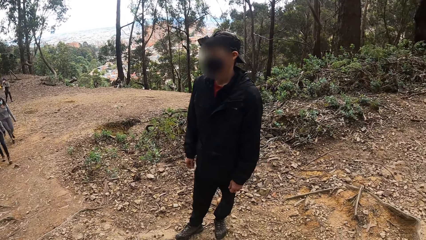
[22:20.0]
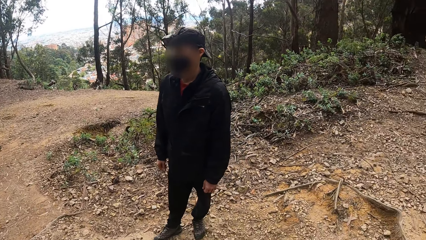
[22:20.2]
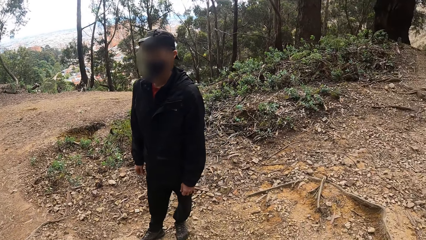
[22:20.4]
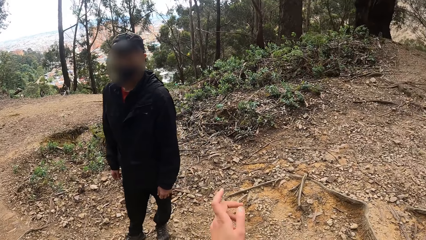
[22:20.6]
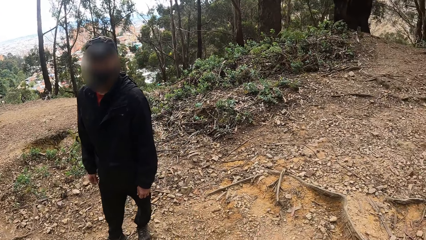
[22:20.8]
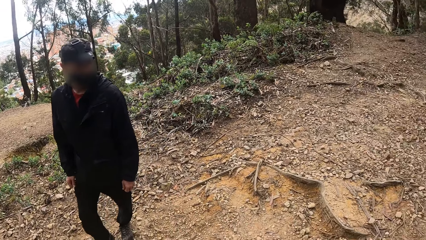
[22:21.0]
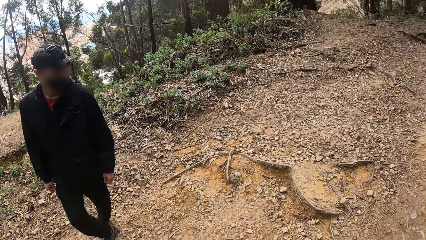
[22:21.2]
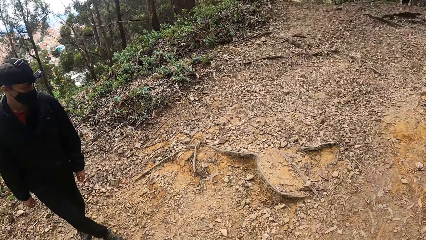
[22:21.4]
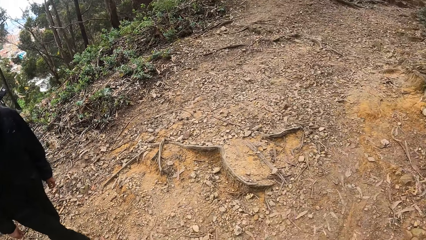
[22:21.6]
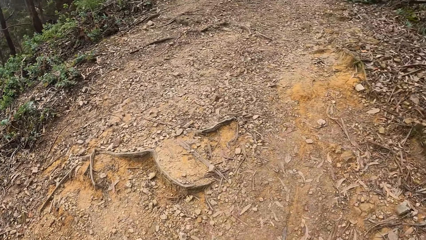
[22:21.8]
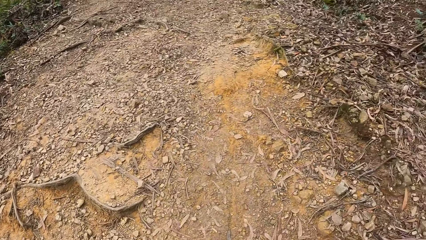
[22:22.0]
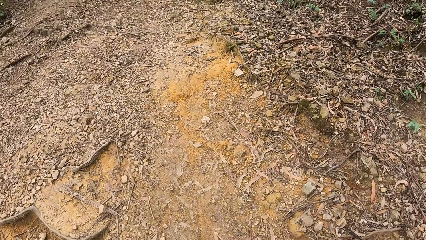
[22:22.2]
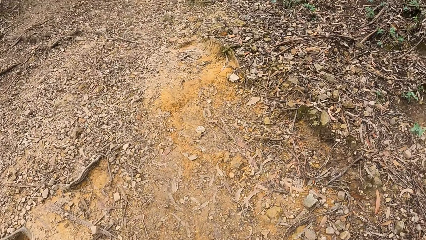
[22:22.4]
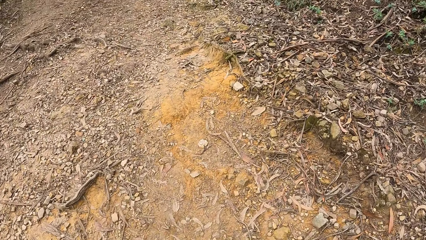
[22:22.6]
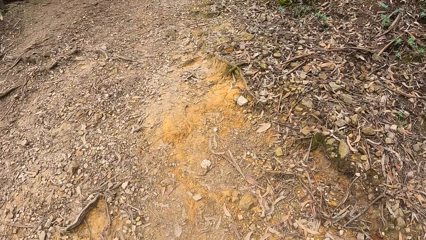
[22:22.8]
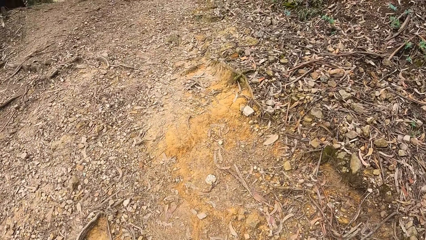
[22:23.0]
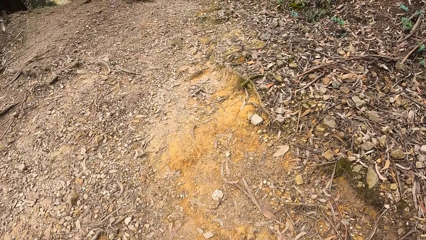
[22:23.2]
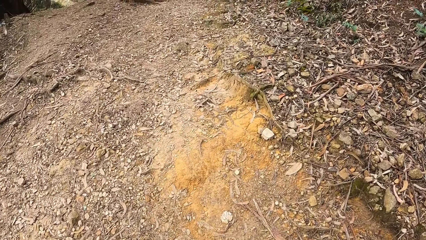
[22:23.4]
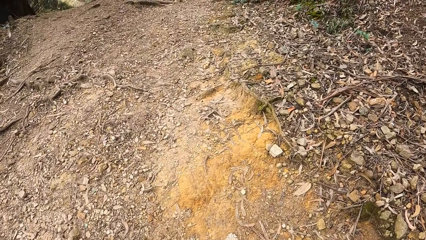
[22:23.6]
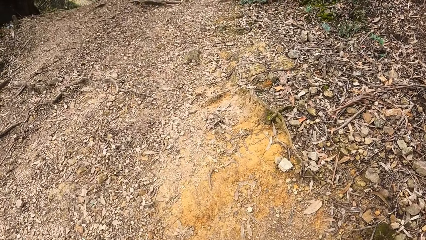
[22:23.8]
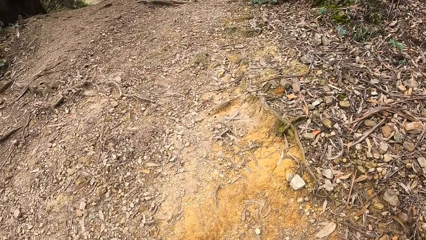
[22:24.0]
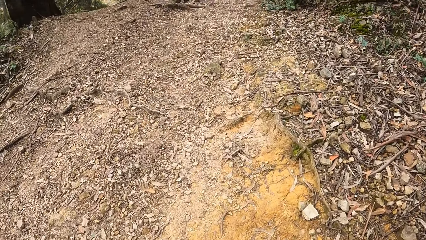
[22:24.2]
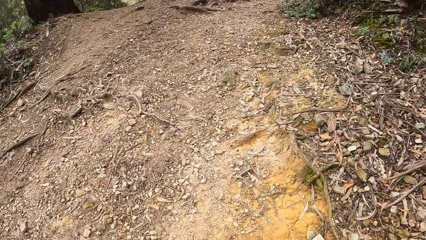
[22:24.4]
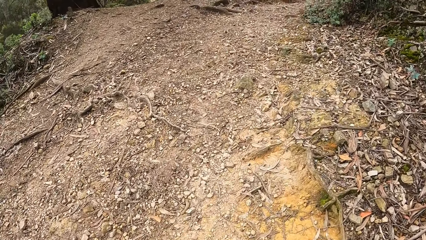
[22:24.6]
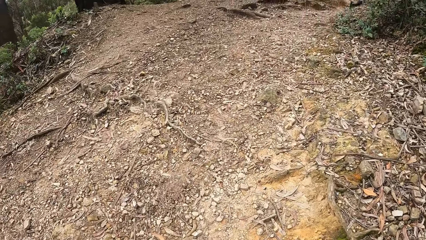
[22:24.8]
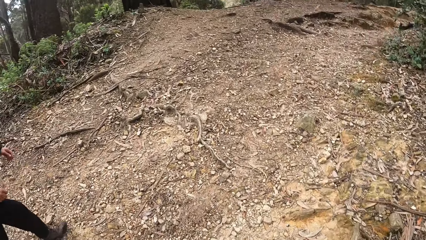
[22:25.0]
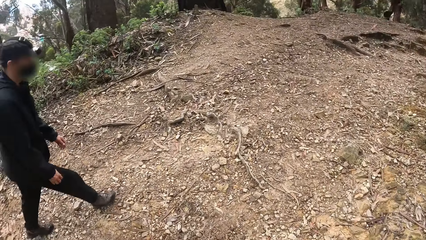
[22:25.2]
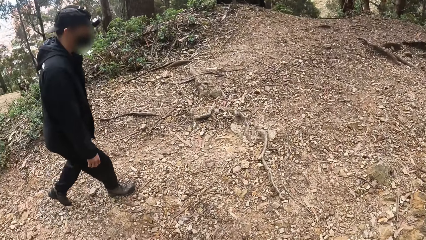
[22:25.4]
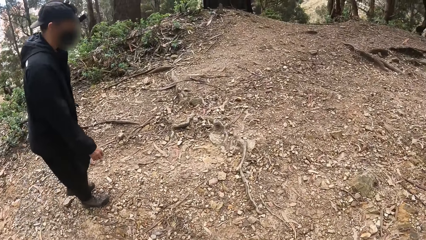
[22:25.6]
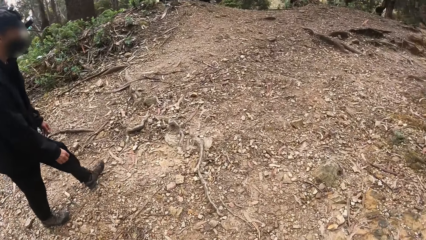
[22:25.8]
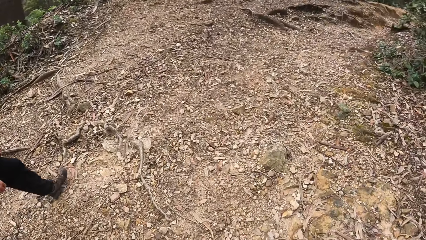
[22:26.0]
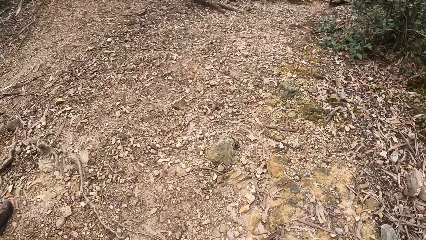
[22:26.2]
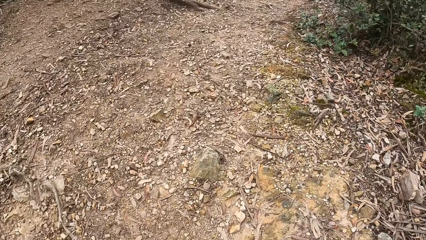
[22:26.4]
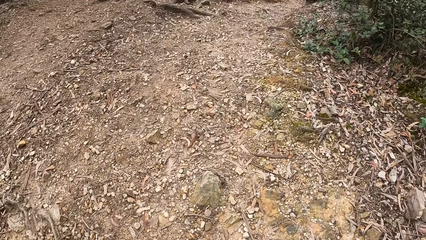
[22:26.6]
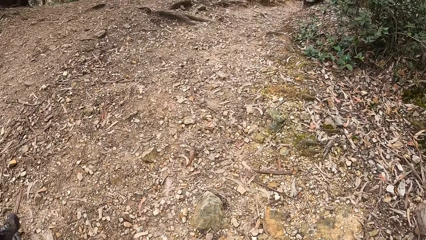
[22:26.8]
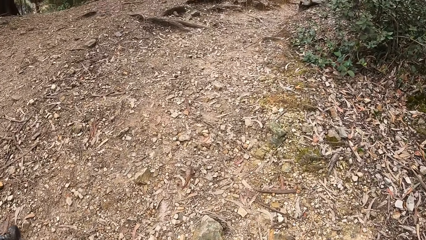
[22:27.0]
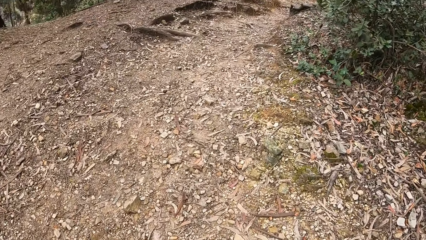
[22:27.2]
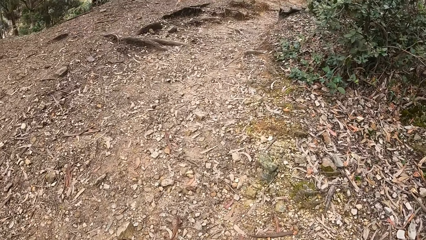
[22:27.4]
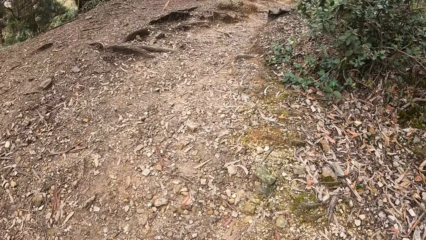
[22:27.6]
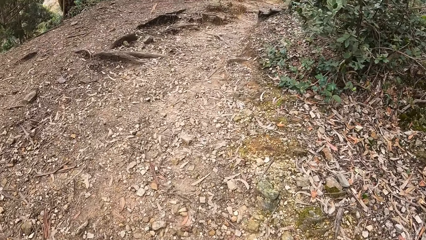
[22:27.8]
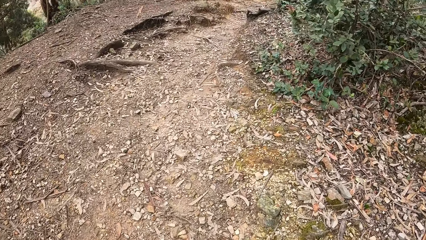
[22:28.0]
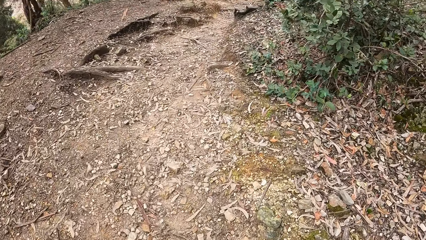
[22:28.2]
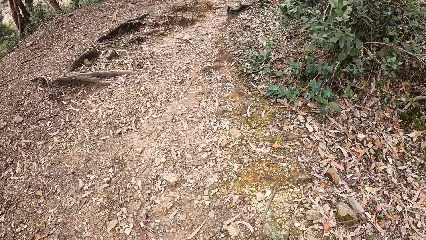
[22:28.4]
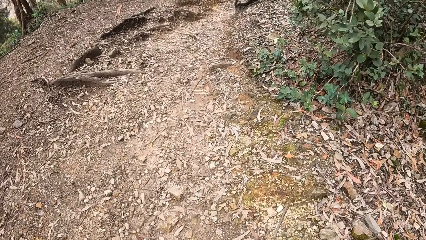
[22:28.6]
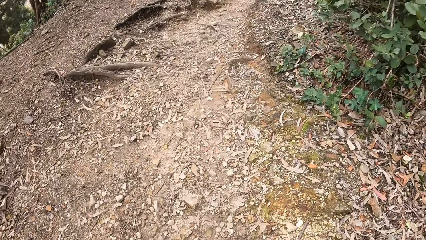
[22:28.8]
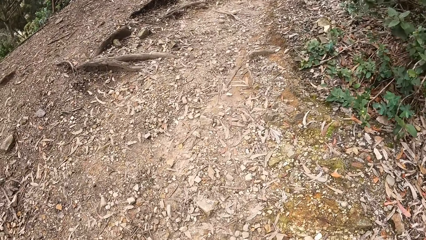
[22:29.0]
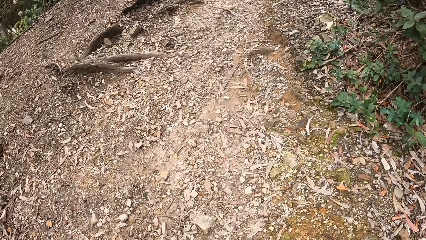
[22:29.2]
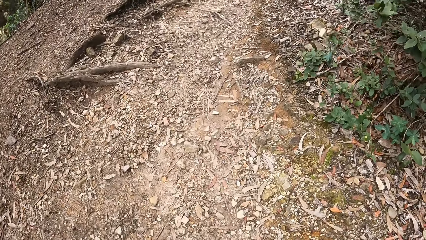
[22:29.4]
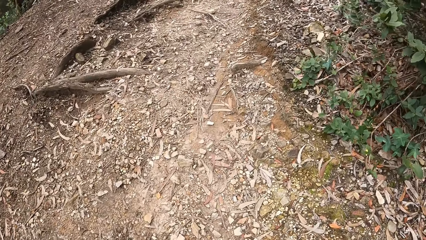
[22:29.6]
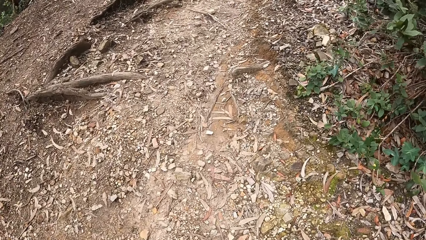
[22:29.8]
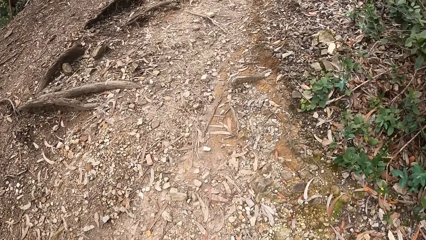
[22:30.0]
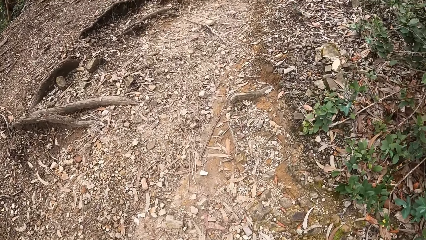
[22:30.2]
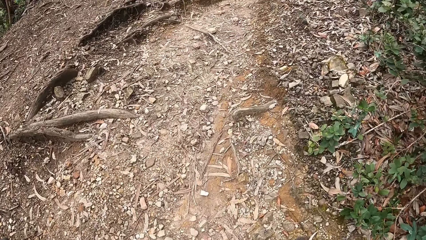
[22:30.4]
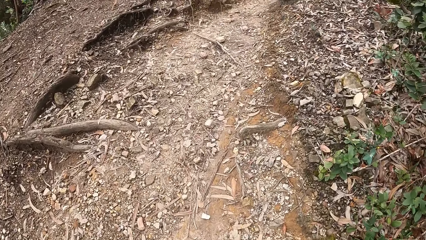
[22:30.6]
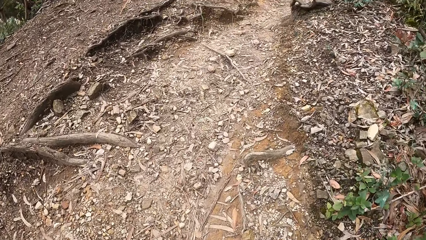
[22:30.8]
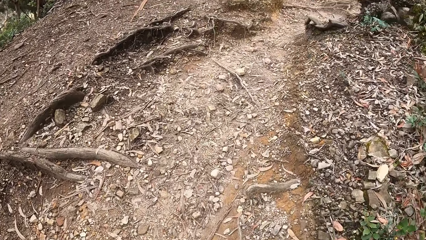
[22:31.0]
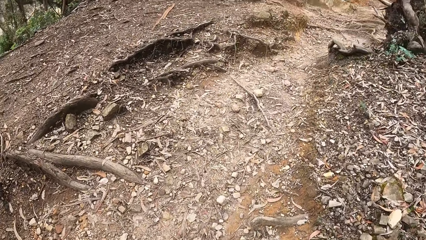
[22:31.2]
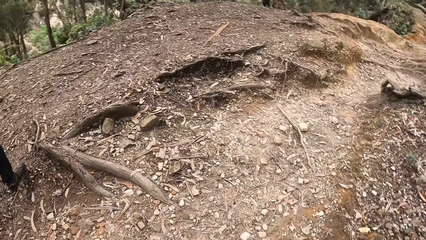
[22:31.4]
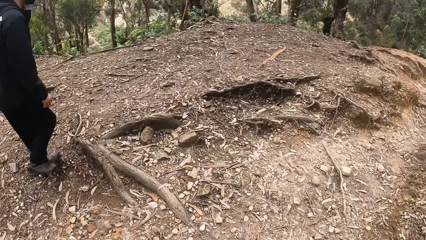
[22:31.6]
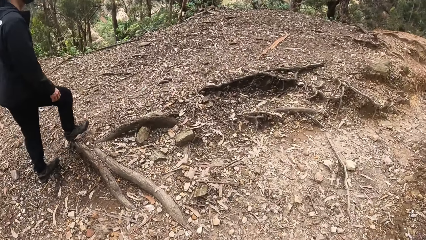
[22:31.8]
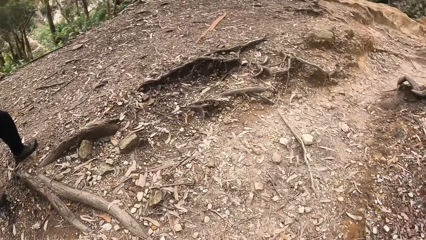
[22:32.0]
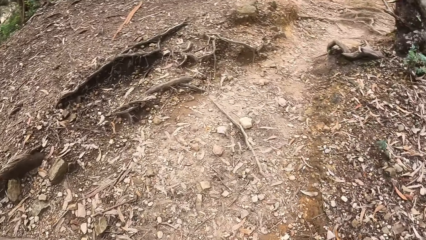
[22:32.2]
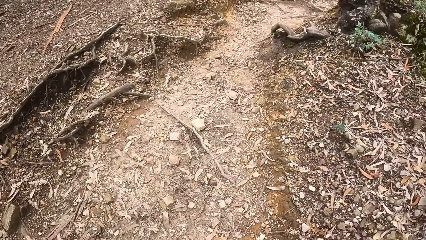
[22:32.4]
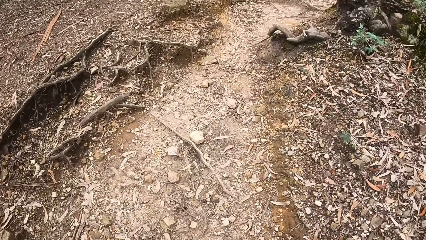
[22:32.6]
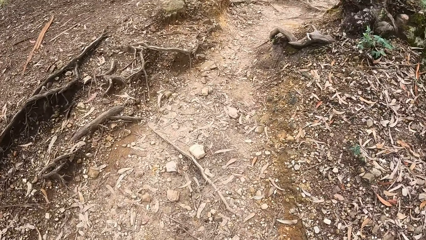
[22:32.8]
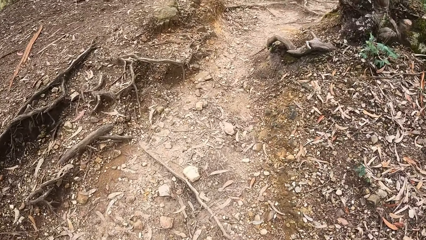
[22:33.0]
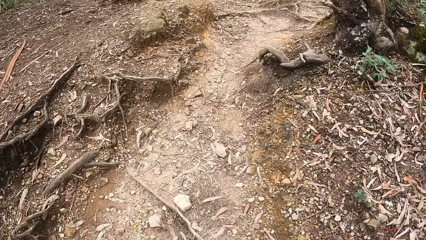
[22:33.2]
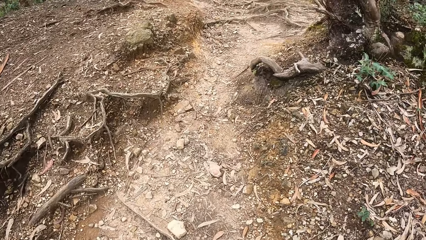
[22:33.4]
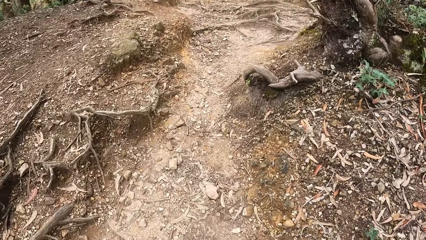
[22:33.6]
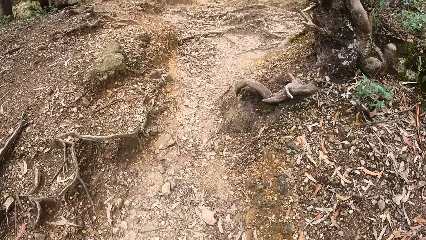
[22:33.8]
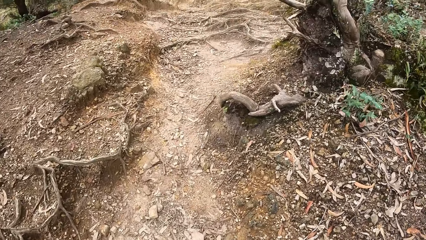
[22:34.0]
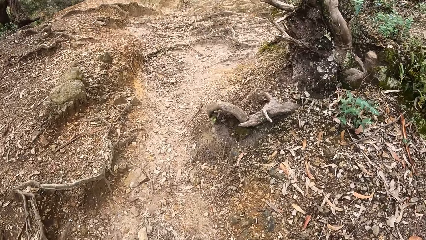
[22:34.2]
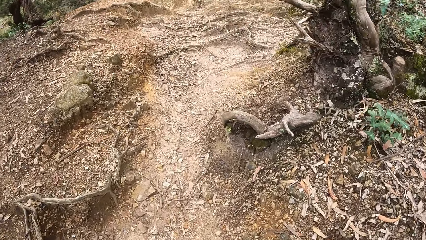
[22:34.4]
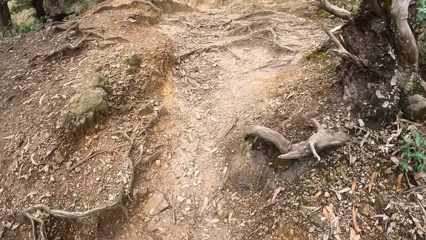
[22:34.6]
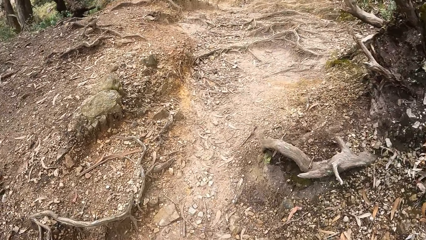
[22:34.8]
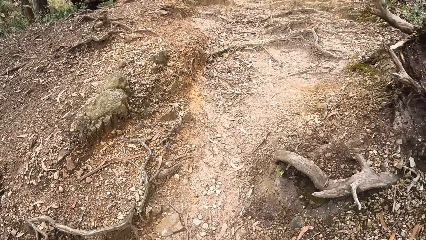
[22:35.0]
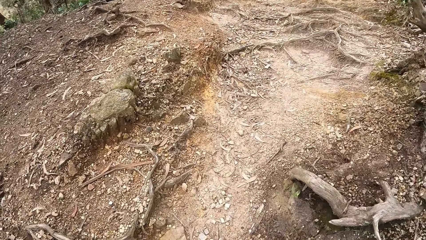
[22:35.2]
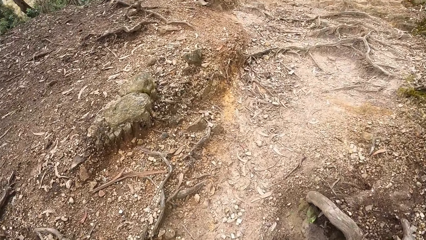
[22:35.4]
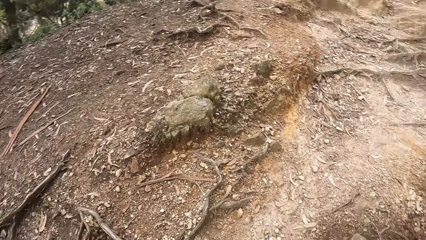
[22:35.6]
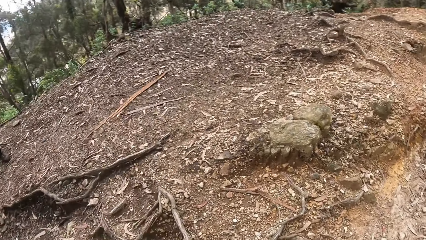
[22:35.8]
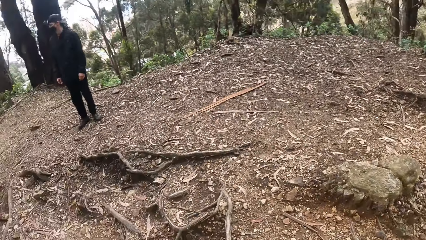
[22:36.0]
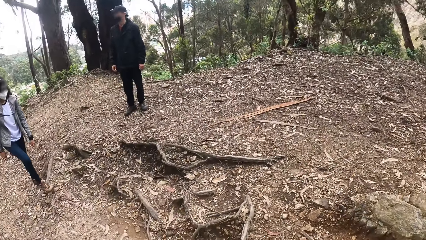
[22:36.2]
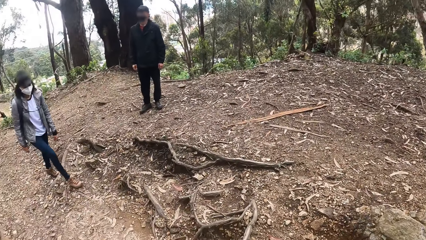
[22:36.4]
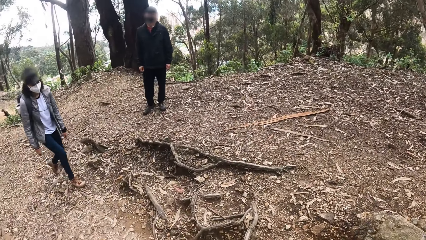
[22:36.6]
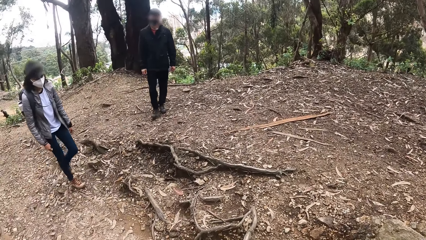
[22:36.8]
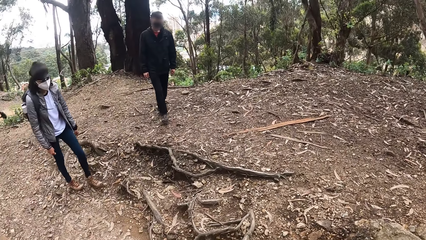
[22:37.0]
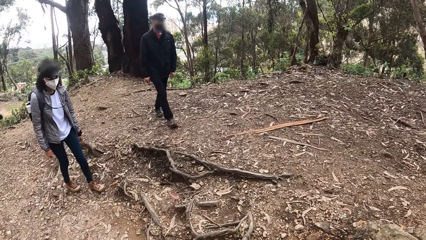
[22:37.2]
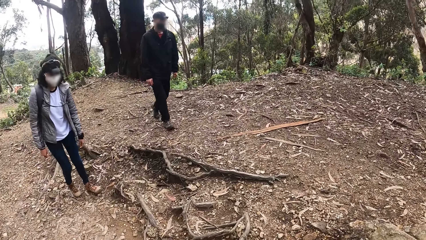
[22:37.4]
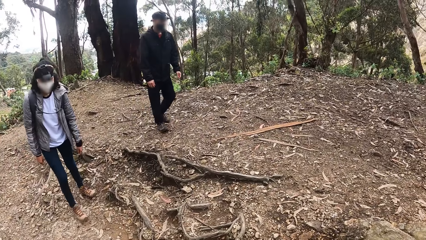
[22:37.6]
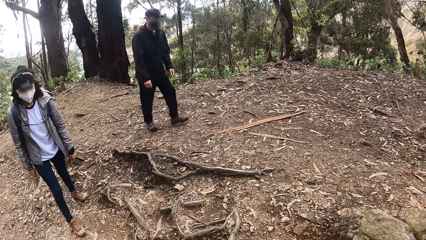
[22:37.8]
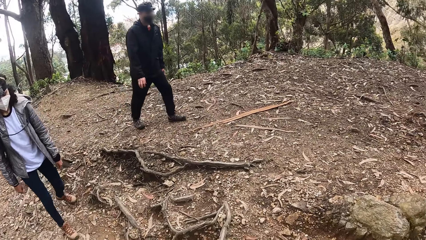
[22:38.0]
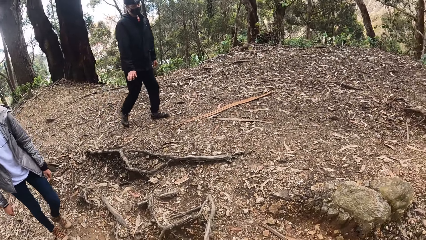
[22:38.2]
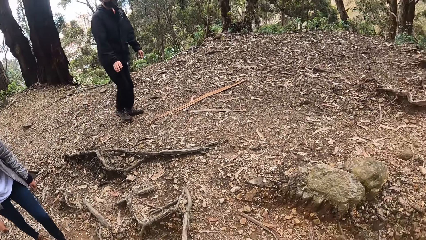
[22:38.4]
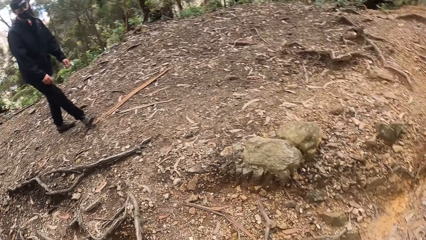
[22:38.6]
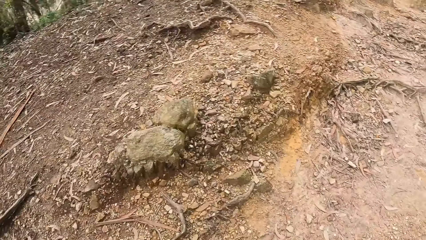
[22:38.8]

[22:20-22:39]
The camera wearer moves up the highland on the path. They walk down the path with a man. They stand for a while and look back.
